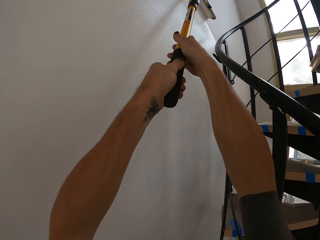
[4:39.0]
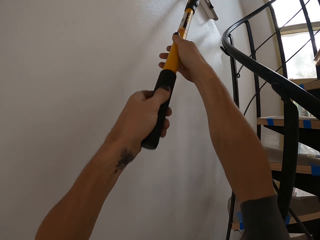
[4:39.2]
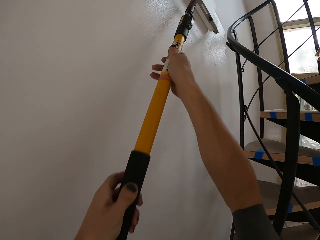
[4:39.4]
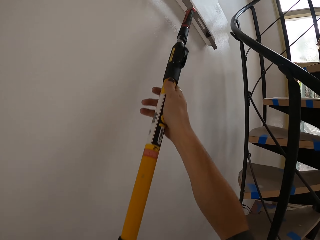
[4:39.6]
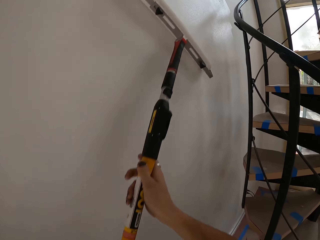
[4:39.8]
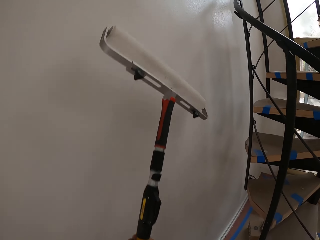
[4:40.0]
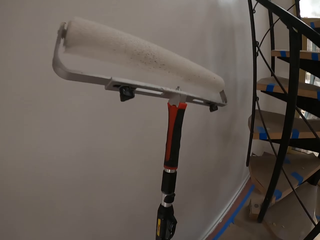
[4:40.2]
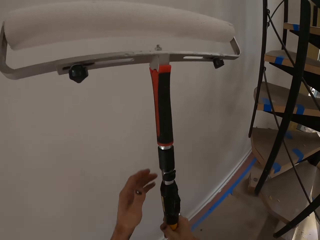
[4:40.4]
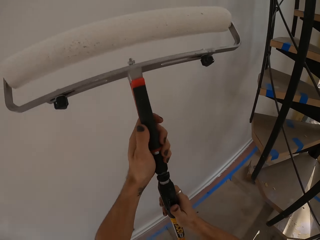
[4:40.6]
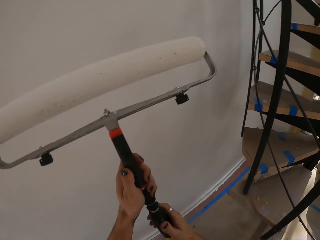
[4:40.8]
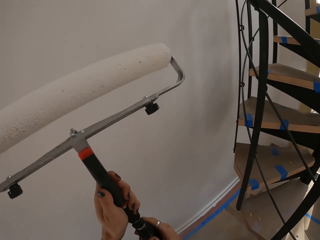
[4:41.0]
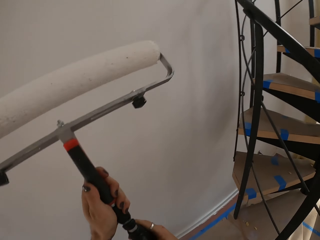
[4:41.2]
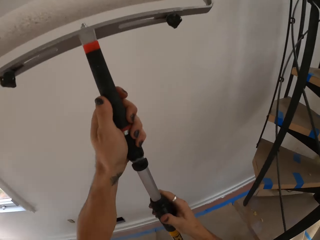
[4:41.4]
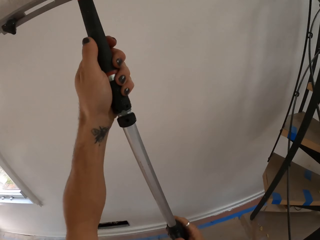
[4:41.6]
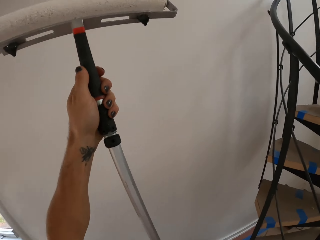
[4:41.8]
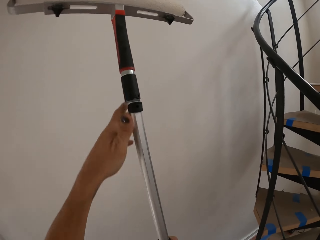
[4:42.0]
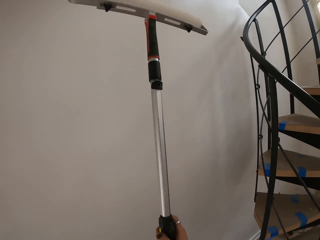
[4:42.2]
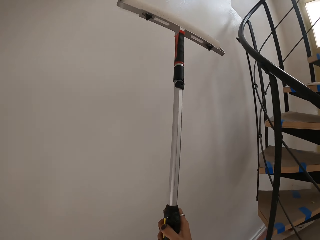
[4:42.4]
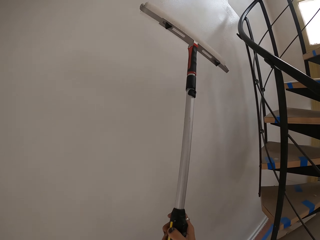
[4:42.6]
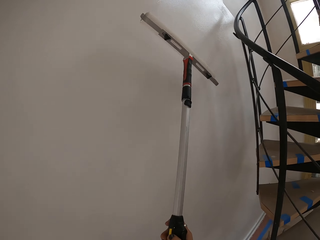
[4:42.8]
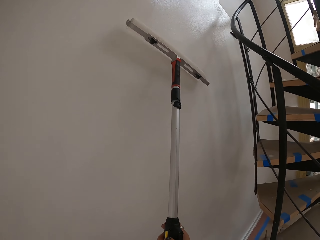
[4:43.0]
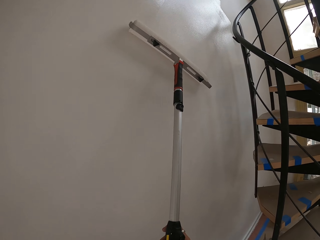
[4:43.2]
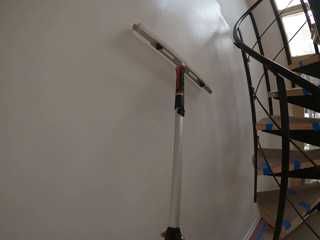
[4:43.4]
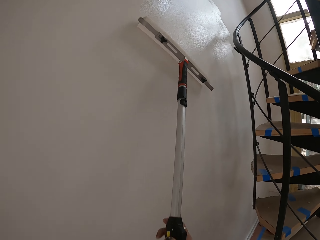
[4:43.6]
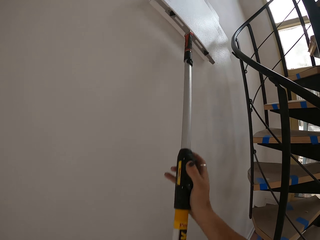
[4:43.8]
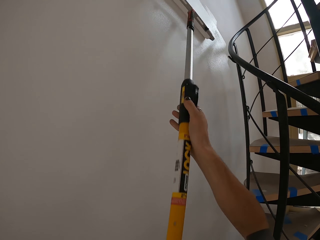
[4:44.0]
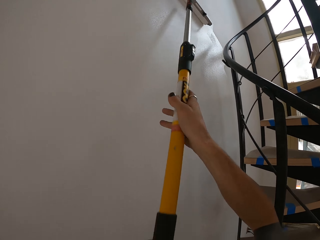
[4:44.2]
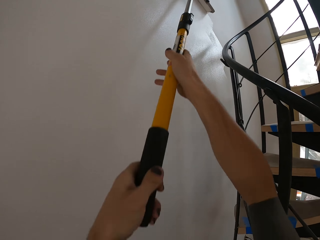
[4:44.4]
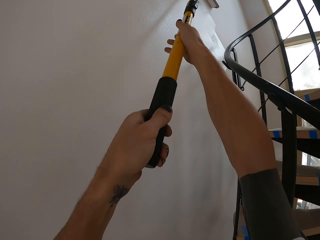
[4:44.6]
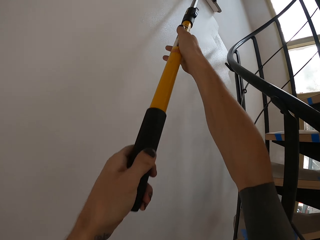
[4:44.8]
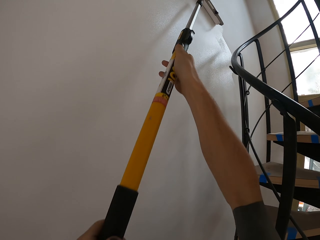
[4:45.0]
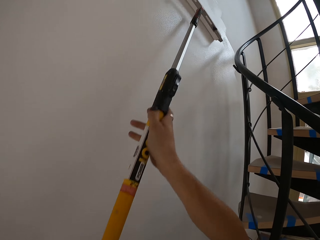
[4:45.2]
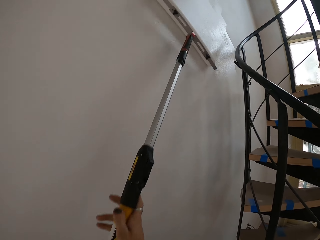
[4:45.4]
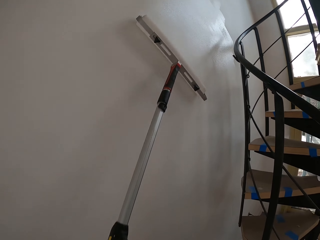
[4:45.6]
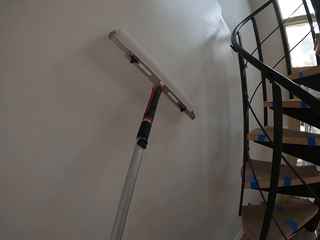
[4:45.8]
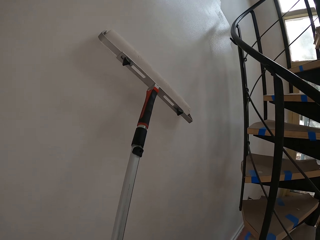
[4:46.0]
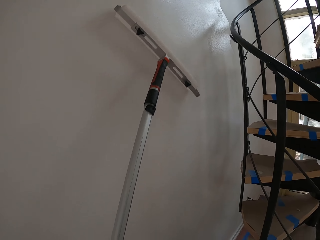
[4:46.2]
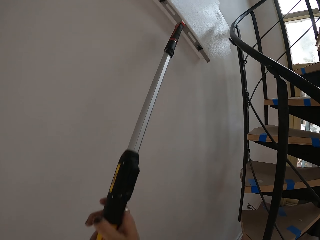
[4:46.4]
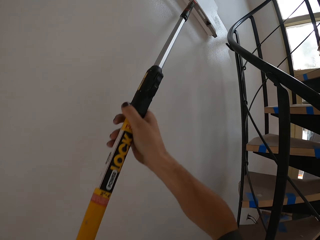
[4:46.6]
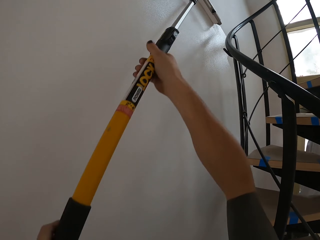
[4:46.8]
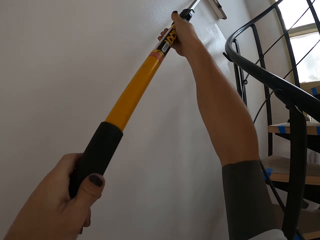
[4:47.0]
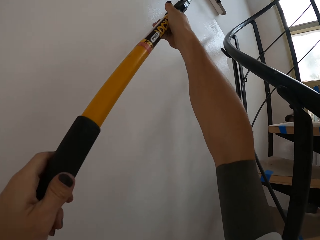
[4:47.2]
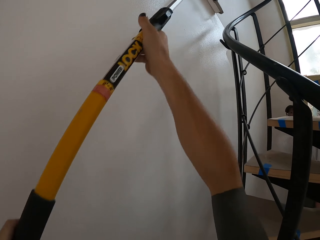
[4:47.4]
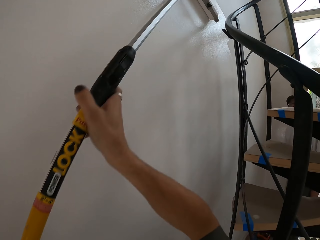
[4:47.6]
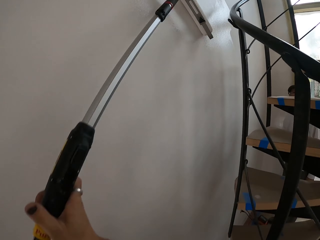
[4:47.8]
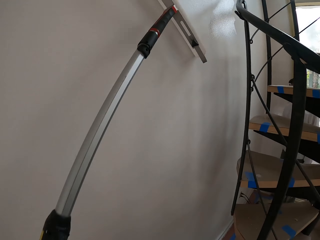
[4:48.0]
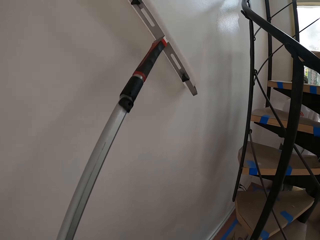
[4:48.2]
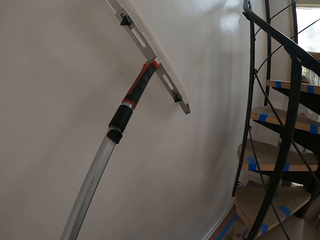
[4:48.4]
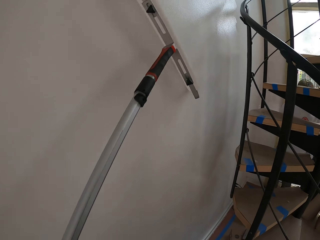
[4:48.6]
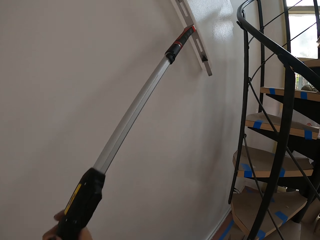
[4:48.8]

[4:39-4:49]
The camera wearer holds a paint roller. They apply paint on the wall.

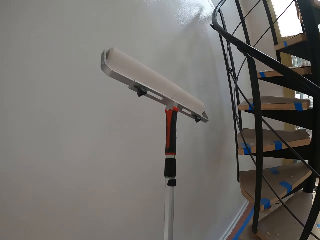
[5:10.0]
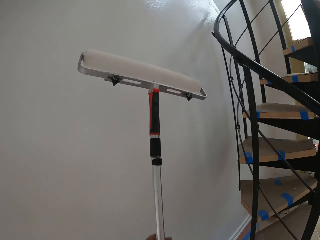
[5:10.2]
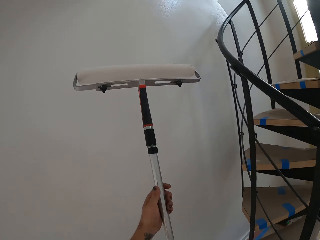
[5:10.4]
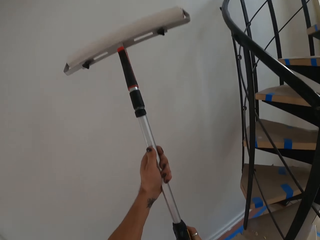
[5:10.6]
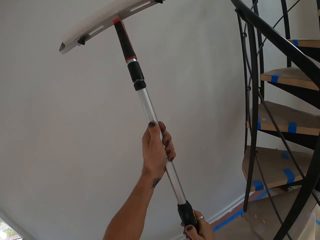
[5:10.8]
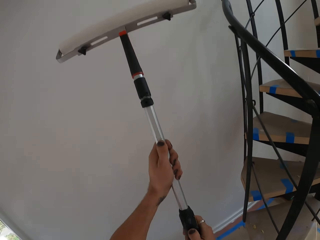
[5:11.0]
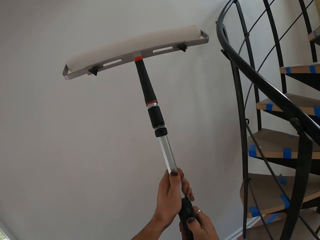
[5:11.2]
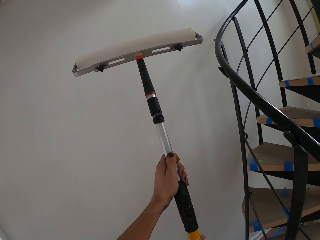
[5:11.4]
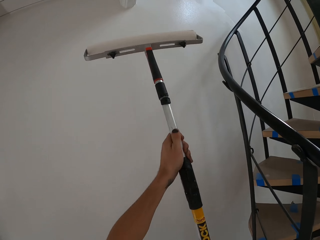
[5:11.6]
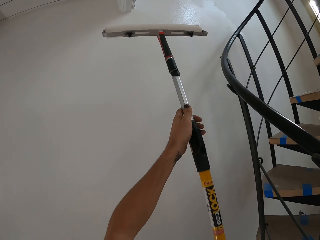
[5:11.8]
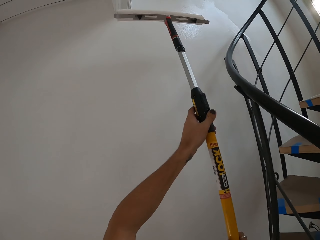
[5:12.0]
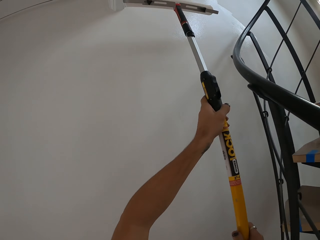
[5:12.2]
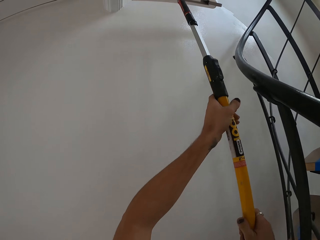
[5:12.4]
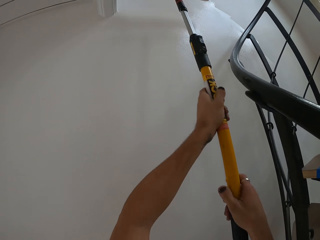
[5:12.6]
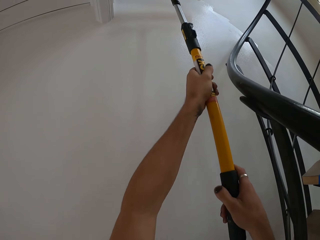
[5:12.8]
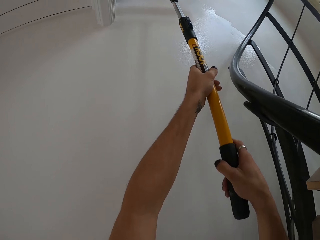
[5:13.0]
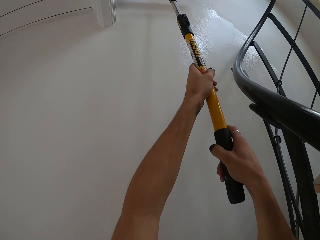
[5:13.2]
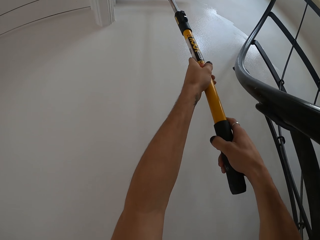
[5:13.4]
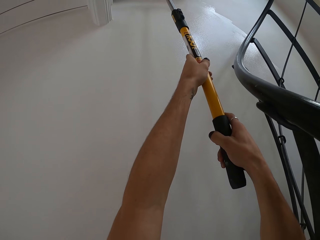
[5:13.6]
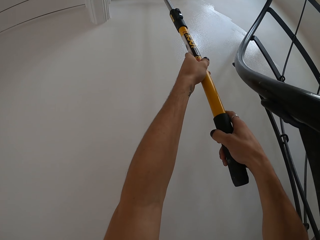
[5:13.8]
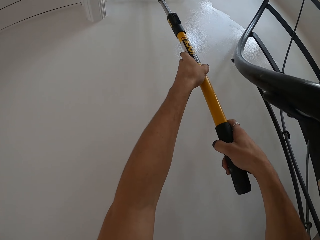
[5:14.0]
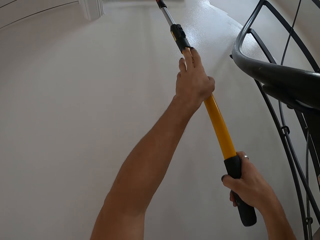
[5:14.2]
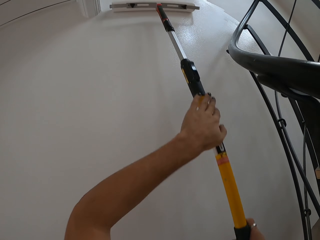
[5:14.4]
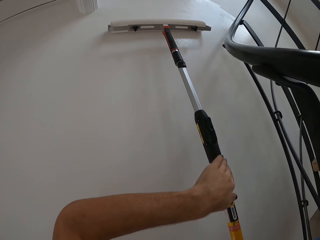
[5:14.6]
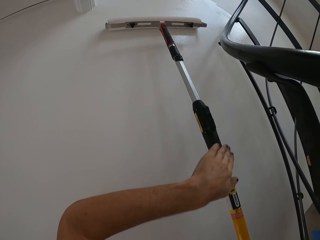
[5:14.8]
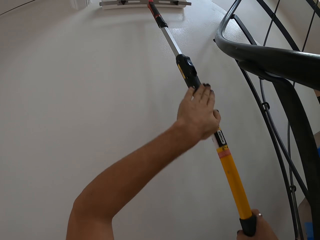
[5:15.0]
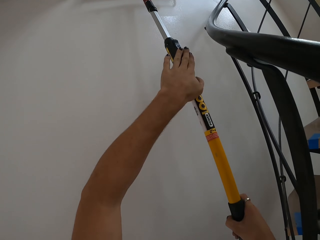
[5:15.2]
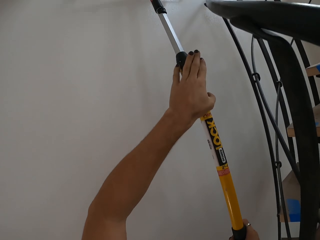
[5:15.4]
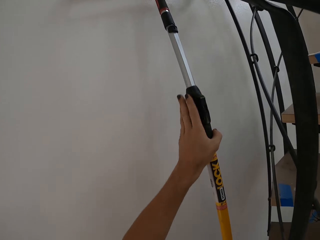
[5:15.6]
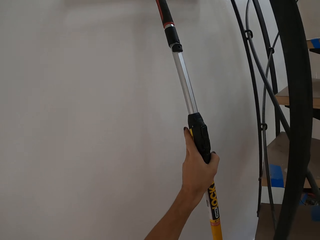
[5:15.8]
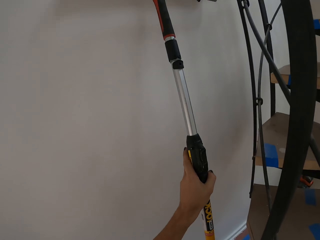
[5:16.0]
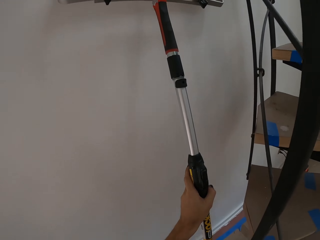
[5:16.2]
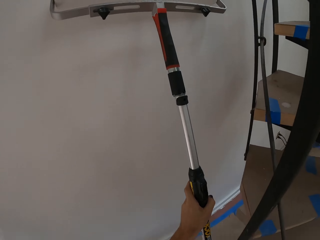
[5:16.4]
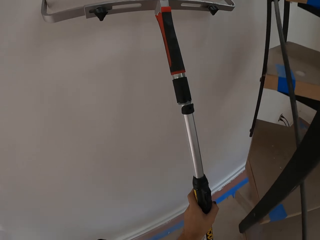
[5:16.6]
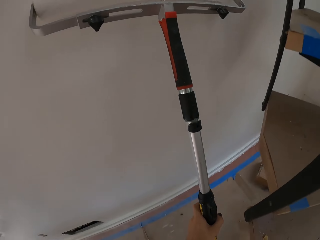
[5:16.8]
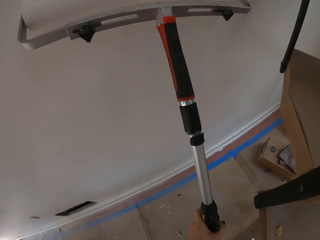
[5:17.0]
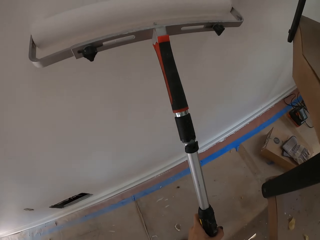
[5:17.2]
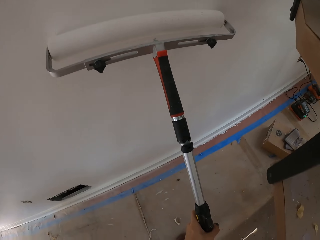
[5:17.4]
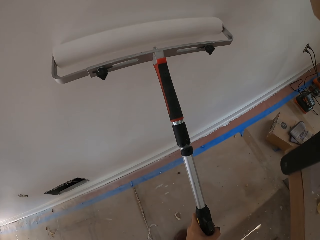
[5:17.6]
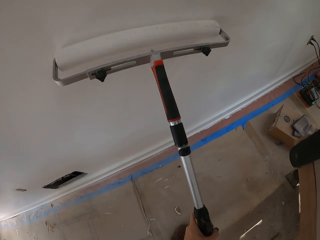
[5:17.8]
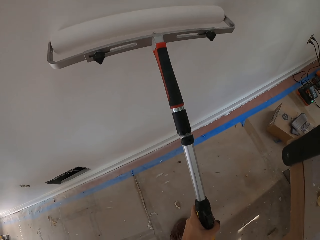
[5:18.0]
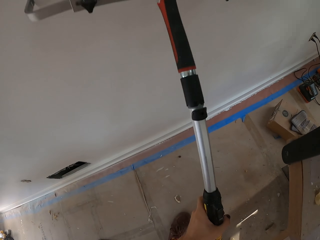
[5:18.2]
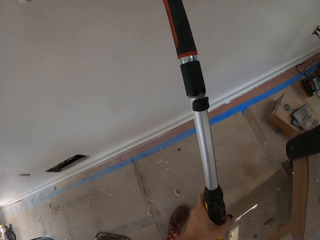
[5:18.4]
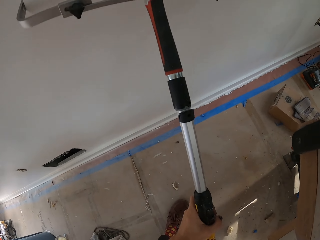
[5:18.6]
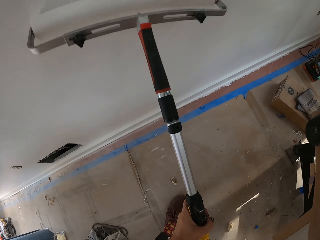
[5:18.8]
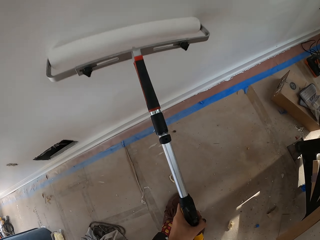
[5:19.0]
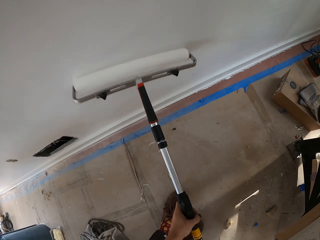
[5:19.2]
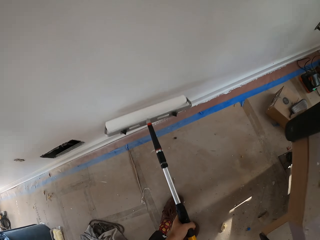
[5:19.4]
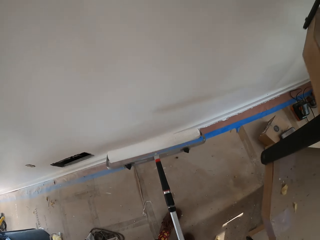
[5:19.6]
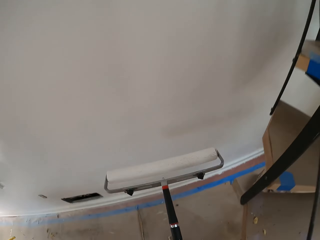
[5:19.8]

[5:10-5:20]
The camera wearer adjusts the handle. They apply paint on the wall with a paint roller.

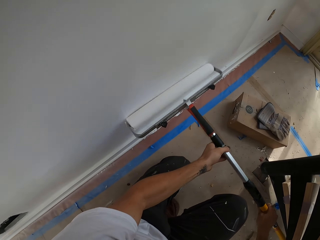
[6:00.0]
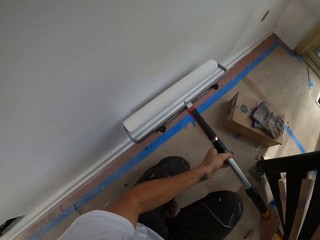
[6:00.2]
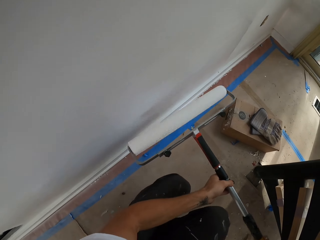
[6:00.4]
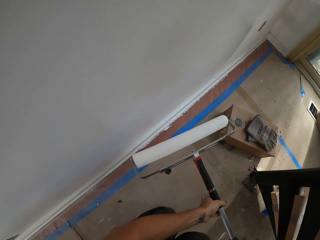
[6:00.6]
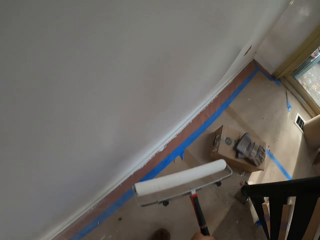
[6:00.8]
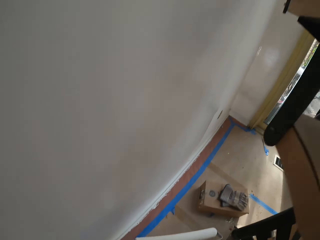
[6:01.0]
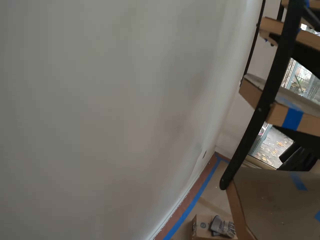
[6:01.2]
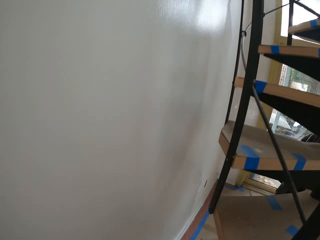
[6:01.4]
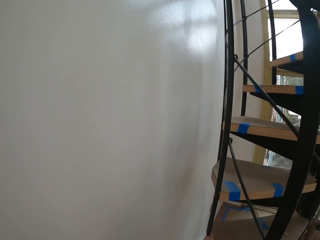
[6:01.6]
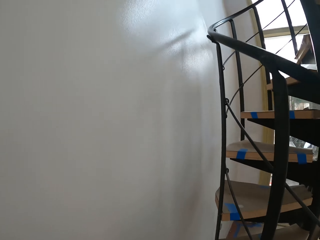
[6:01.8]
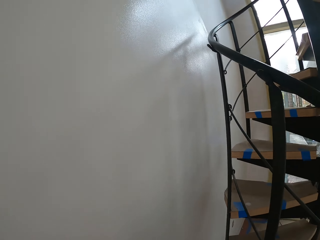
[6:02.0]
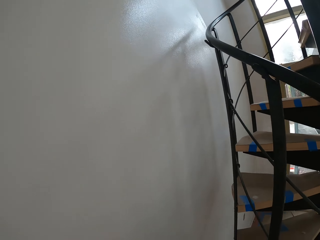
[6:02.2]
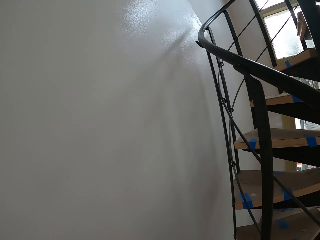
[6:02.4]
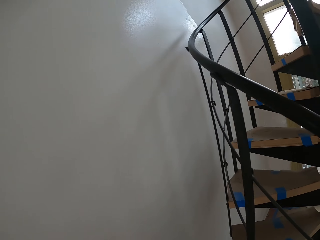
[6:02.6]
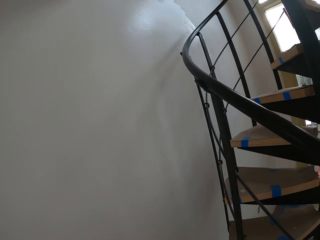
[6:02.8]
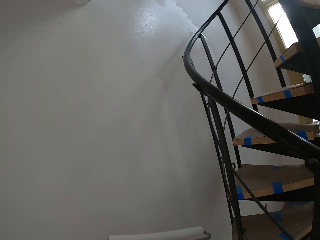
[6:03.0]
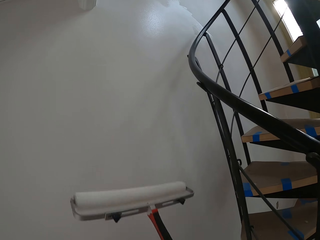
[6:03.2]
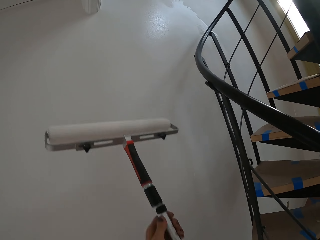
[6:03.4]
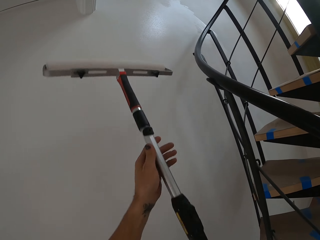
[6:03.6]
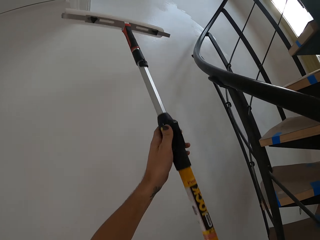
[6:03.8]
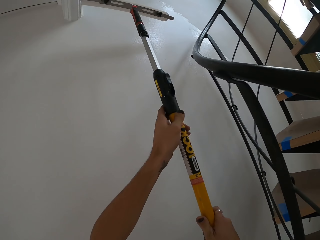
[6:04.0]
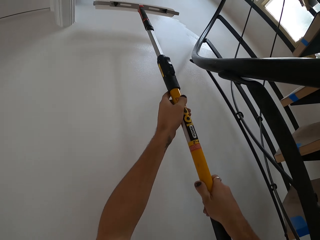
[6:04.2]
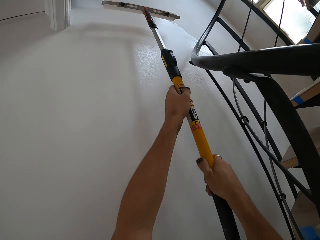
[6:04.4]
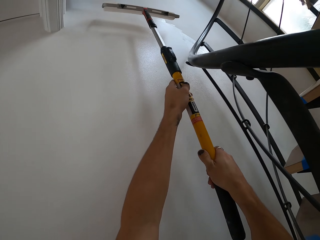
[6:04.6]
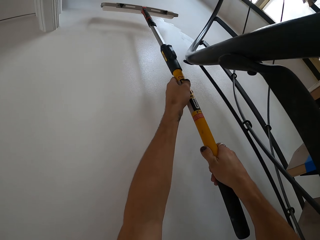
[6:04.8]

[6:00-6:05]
The camera wearer turns around the room. They apply paint on the wall with a paint roller.
